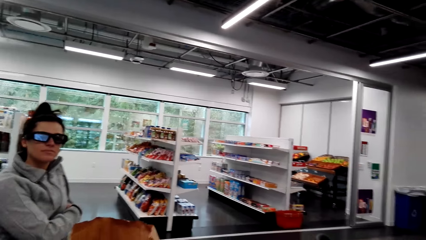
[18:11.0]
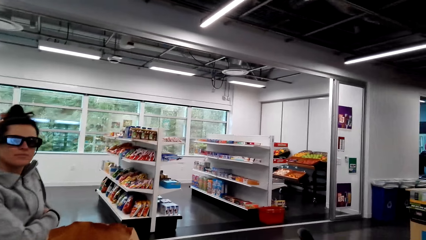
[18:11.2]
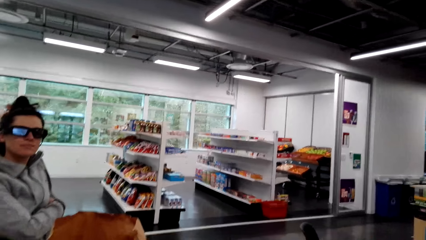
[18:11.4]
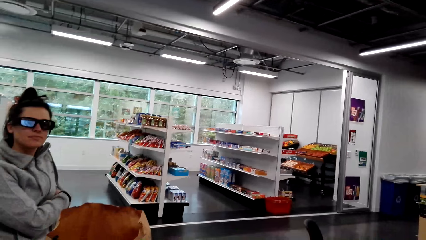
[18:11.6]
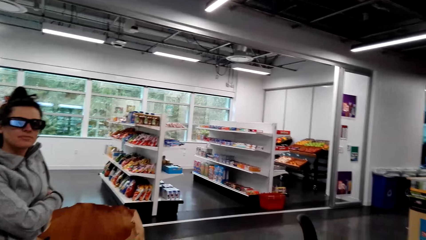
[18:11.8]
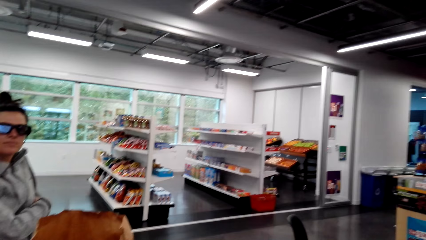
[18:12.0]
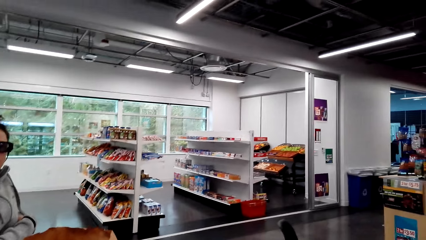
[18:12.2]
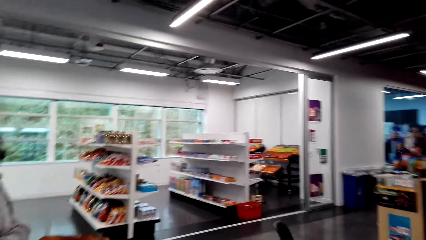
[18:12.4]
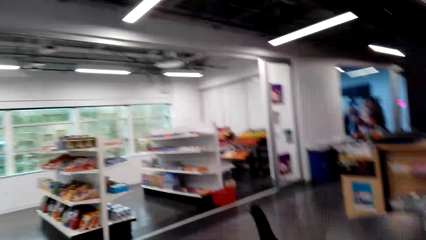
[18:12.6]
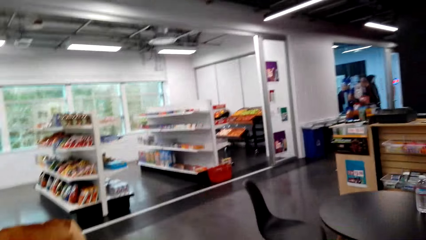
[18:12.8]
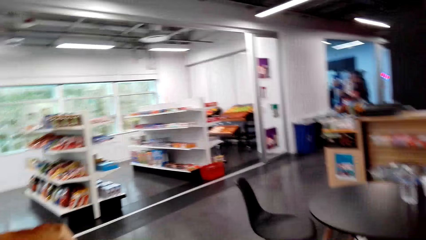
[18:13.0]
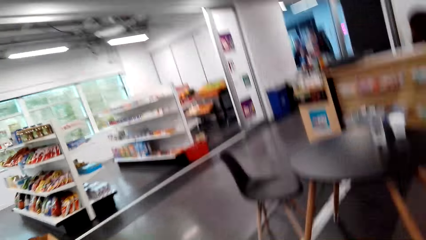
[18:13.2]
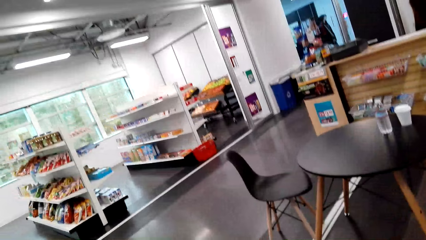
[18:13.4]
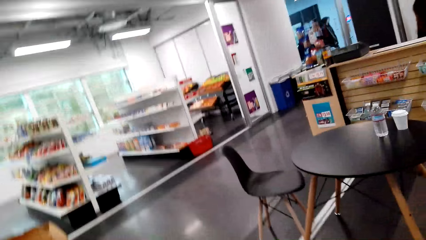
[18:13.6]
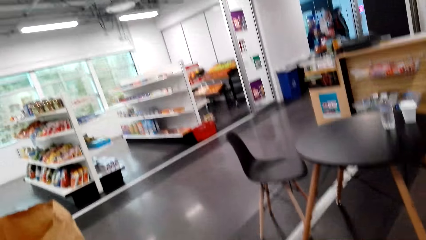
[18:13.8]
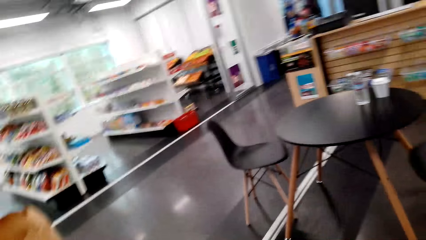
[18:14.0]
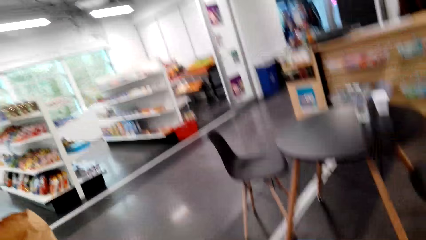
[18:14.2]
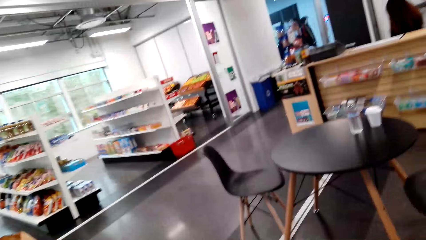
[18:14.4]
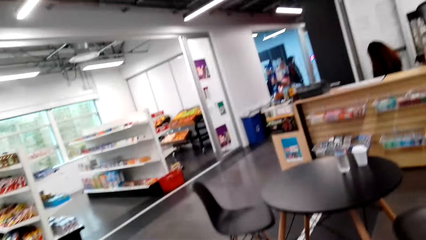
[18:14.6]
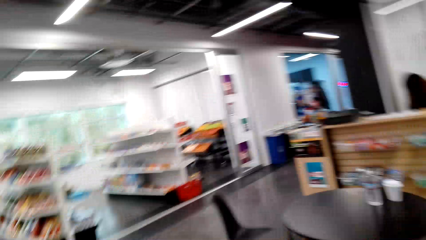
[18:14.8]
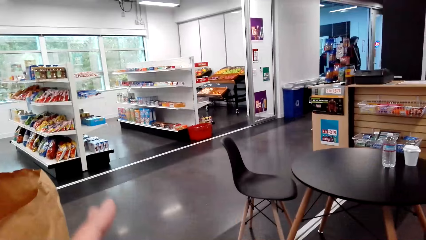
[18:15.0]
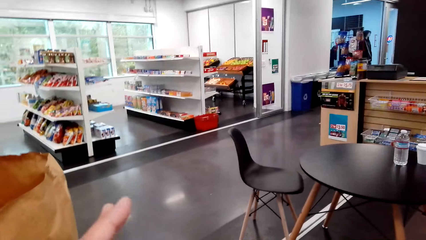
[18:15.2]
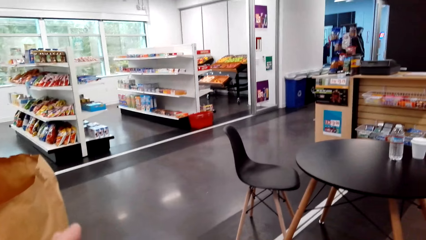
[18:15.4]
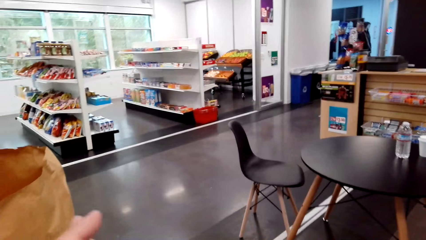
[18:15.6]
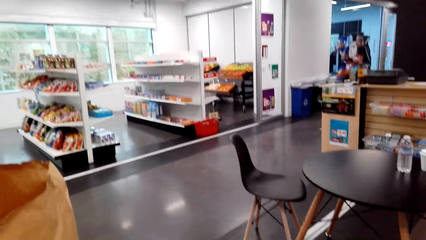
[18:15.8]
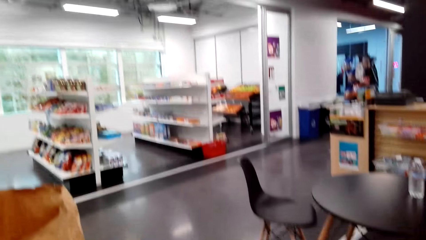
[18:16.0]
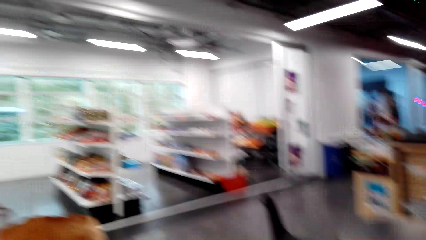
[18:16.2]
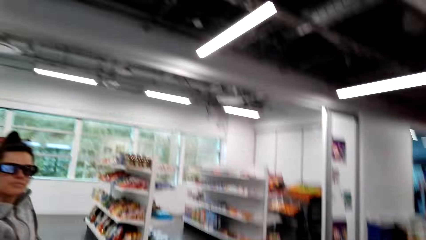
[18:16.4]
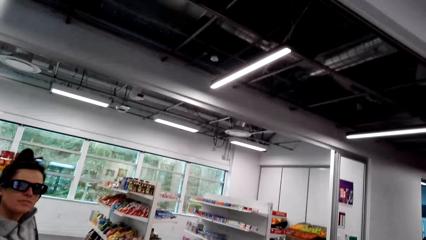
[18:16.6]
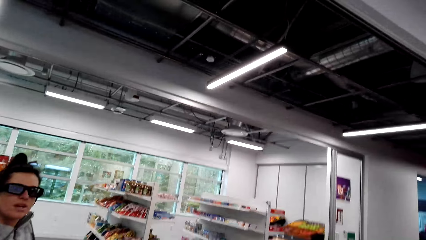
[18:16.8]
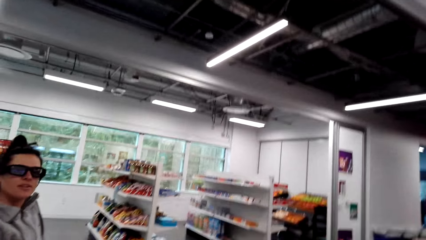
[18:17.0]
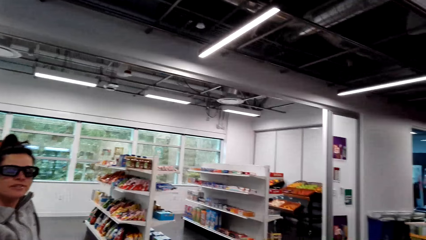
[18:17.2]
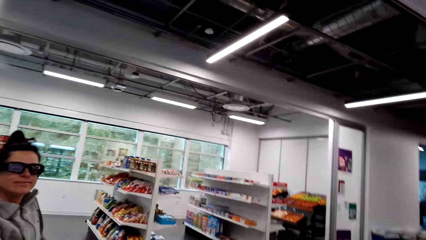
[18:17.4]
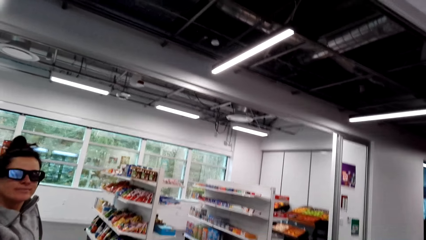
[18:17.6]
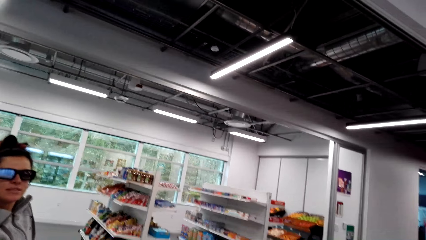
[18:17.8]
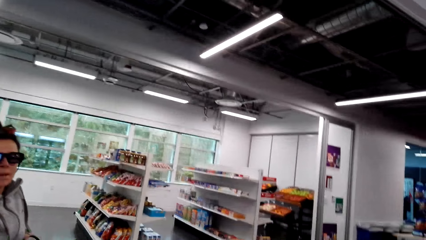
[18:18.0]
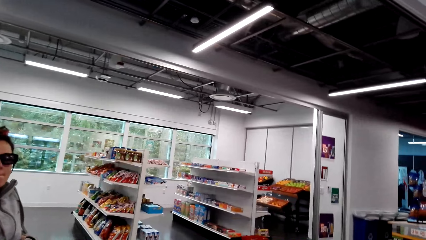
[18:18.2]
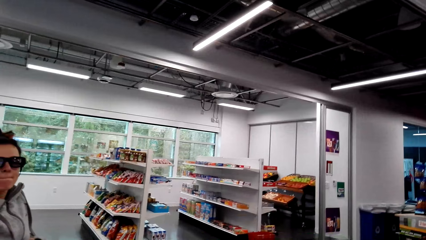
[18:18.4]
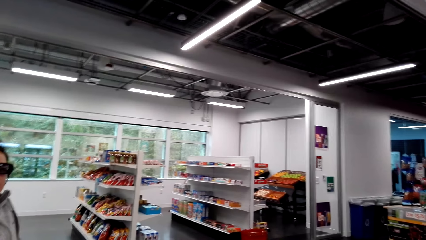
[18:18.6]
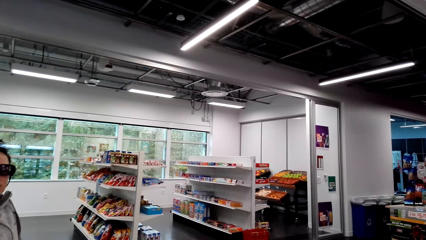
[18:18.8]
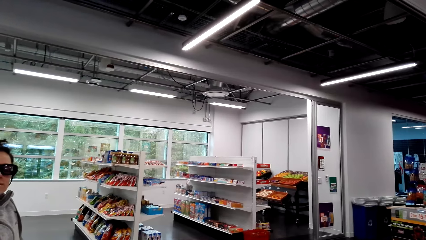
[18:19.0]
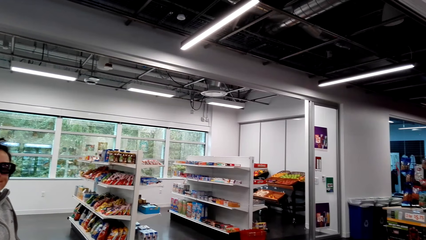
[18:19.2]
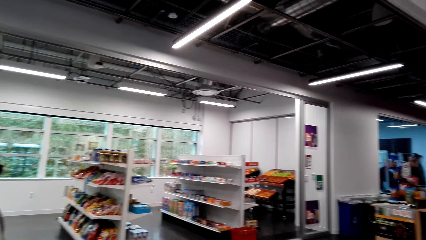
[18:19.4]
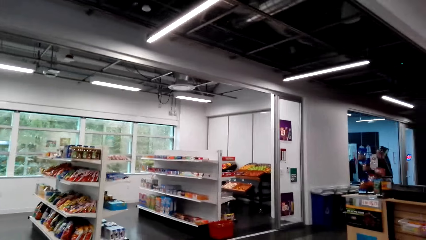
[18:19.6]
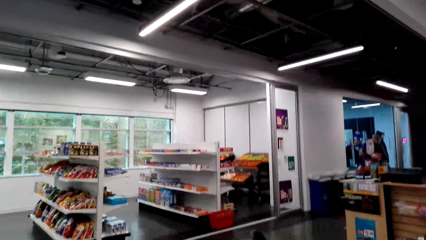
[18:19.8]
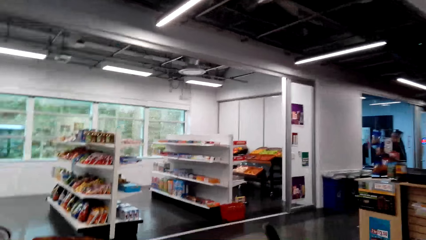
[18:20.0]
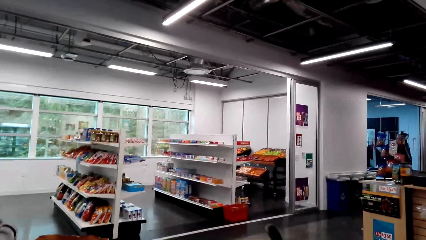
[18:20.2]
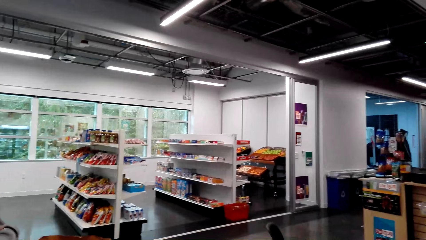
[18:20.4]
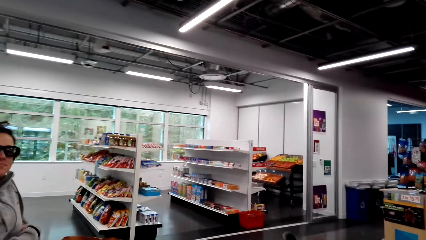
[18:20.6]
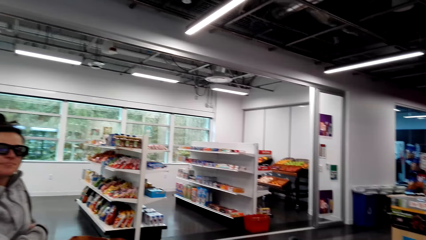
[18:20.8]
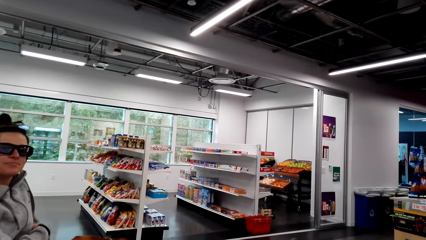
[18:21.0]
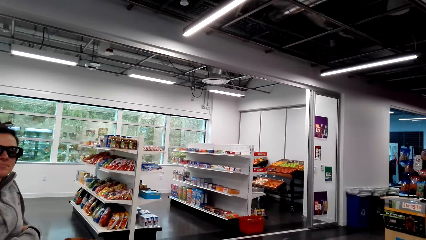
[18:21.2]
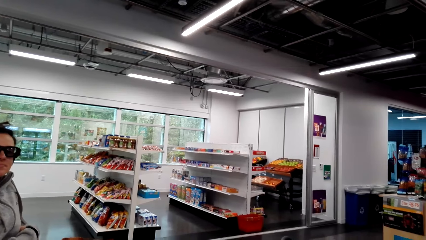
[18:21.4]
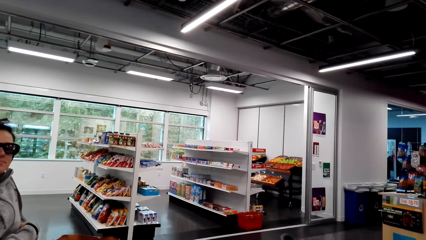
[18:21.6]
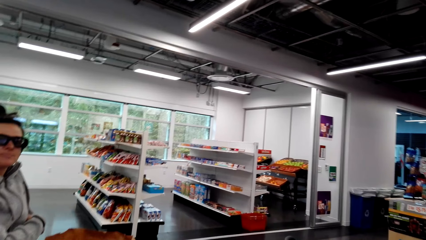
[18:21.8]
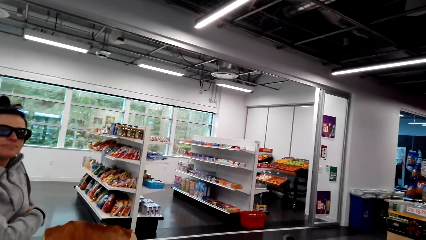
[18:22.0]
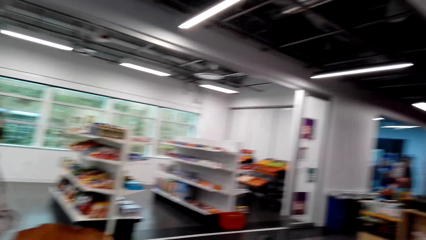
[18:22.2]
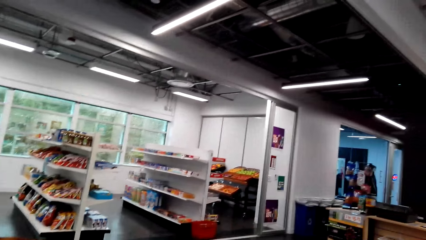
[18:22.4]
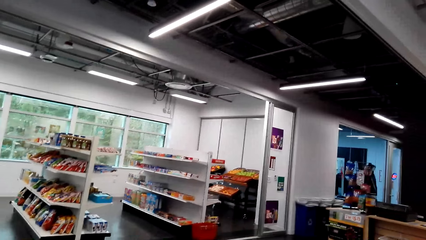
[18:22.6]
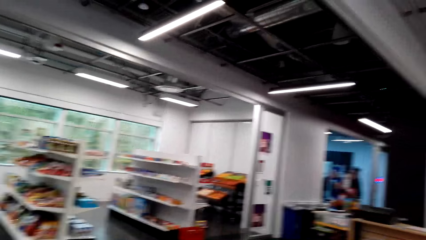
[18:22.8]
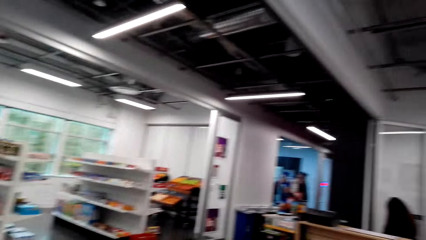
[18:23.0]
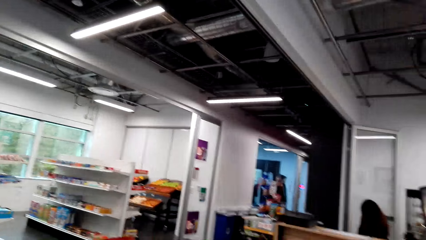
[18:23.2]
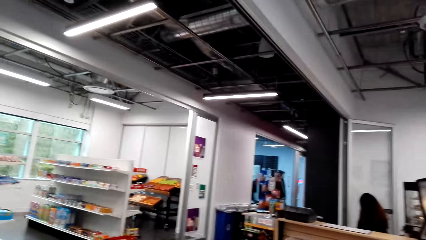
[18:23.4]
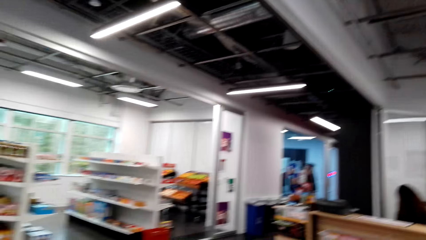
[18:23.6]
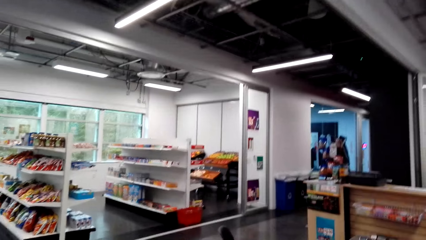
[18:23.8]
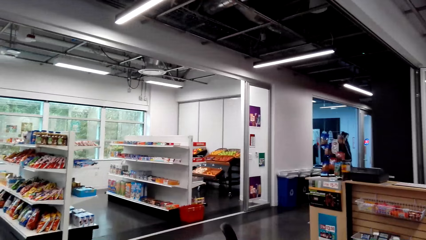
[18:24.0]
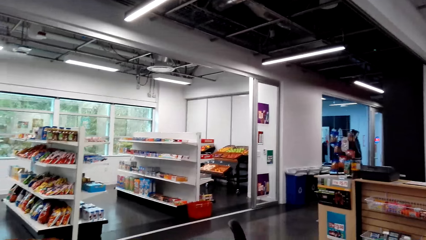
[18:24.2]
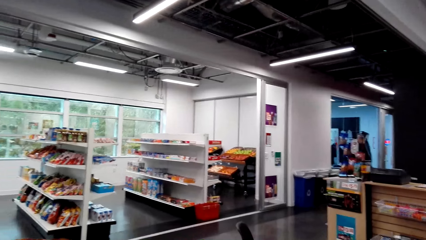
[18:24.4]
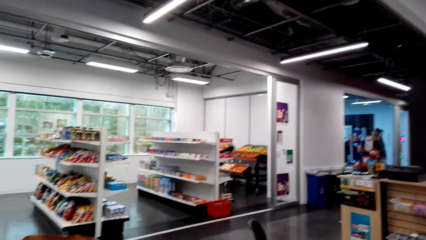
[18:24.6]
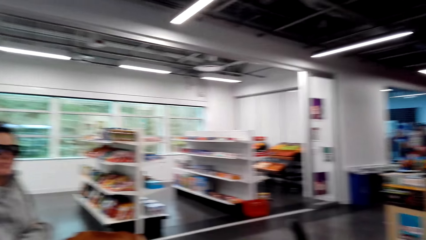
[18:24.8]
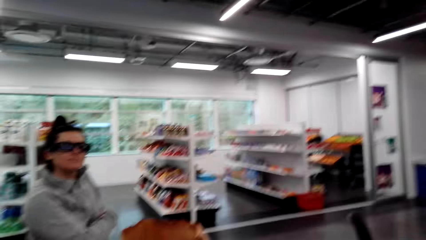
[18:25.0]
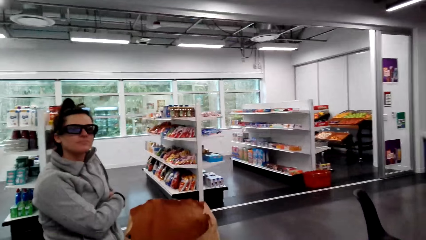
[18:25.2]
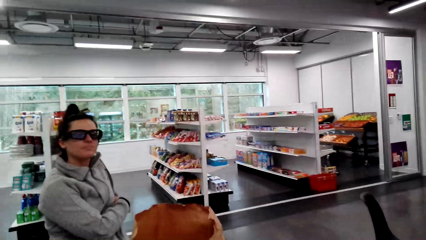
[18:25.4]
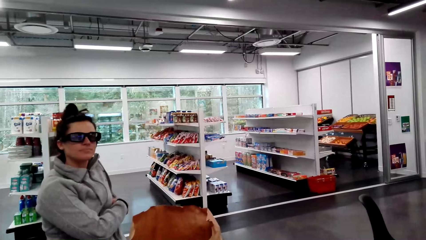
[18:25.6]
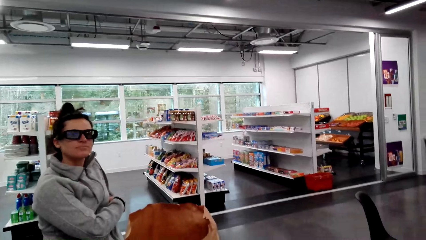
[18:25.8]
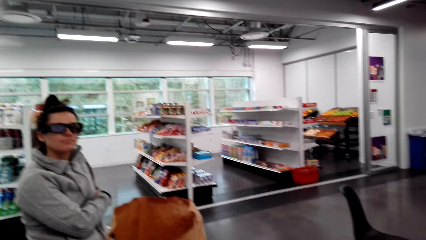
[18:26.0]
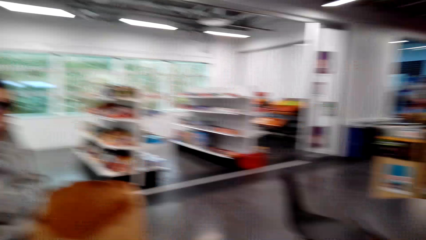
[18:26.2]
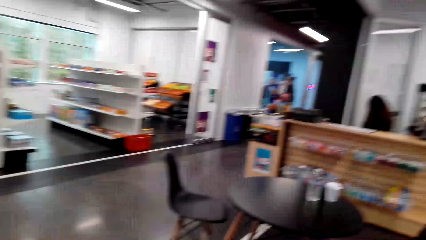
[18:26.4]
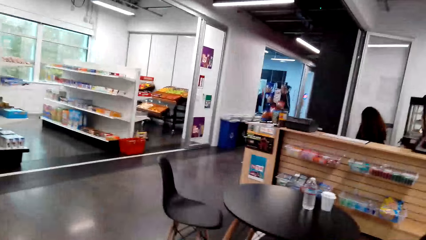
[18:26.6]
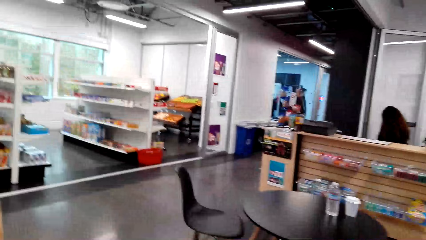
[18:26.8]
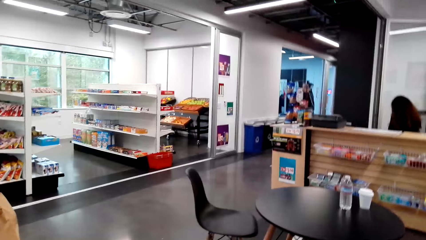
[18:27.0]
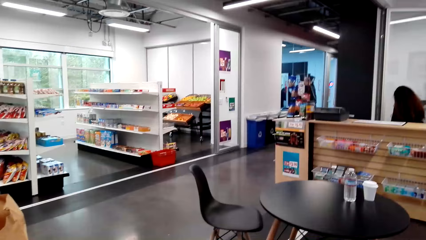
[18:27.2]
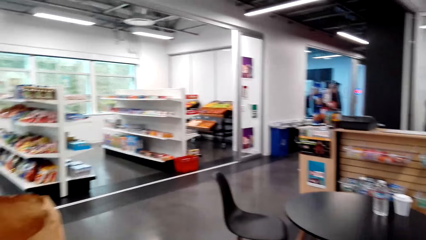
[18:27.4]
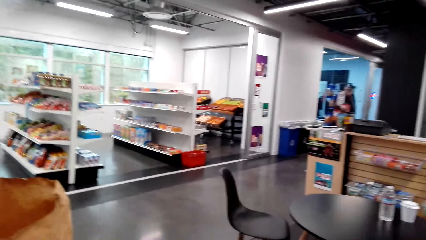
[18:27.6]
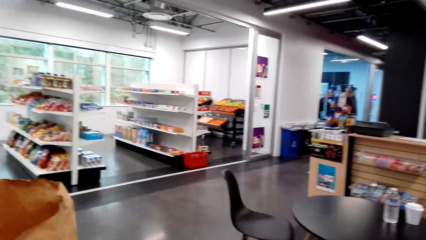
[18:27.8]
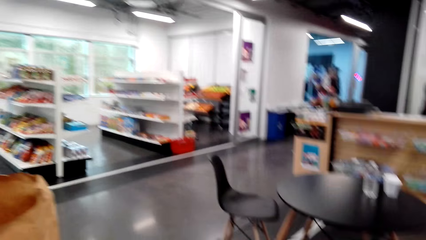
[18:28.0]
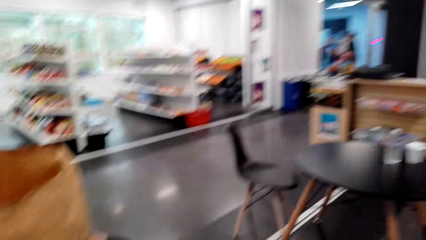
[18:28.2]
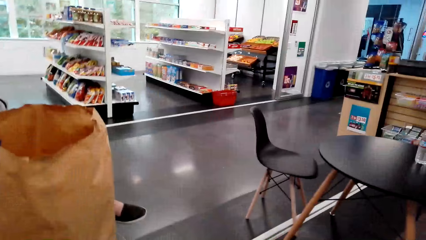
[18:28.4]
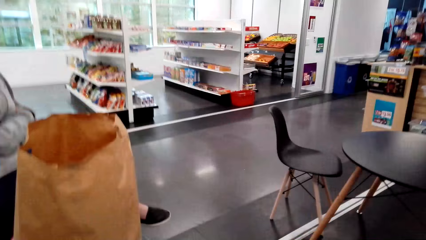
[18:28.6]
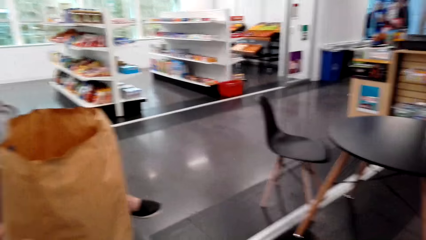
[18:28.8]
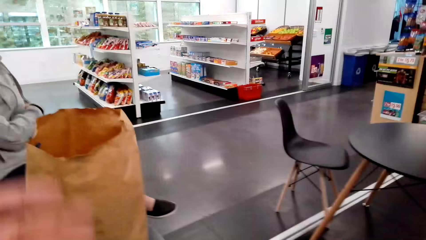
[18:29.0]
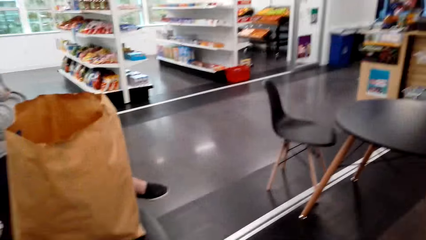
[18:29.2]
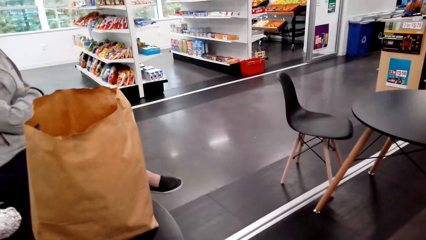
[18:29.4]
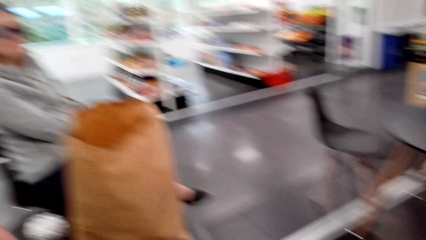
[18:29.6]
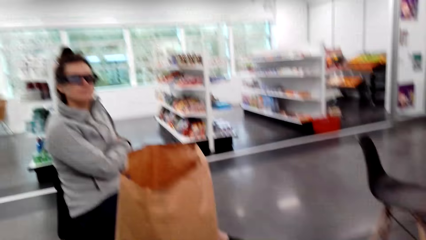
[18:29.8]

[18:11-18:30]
The camera wearer looks around the supermarket. They look at a woman. They look around the supermarket. They look at the woman. The woman nods. The camera wearer looks around the supermarket.
